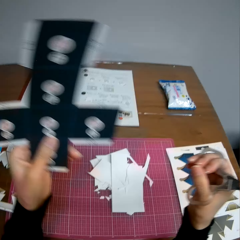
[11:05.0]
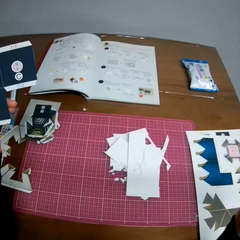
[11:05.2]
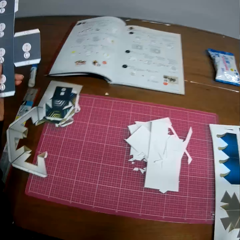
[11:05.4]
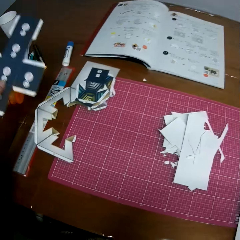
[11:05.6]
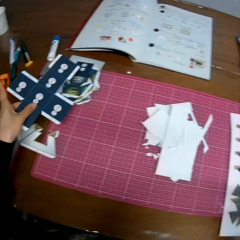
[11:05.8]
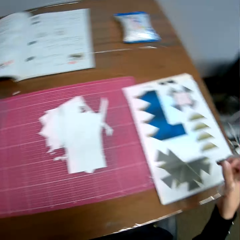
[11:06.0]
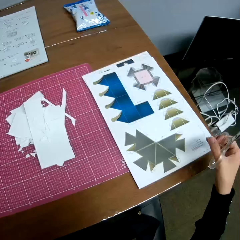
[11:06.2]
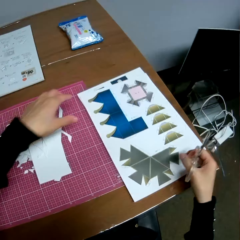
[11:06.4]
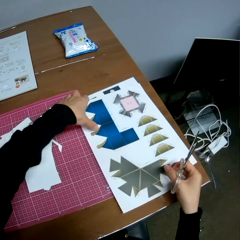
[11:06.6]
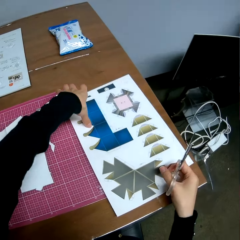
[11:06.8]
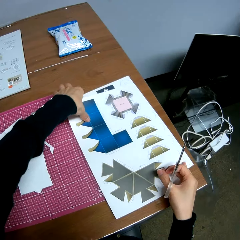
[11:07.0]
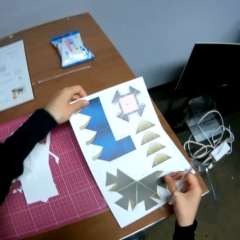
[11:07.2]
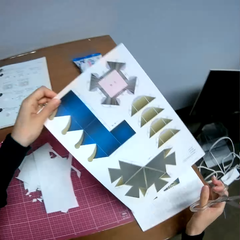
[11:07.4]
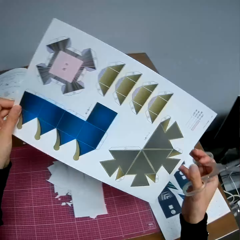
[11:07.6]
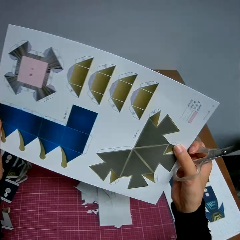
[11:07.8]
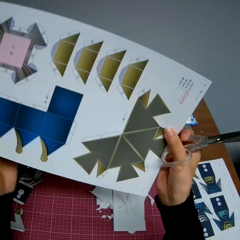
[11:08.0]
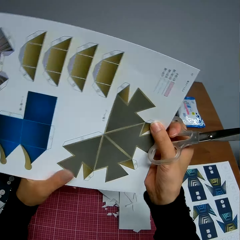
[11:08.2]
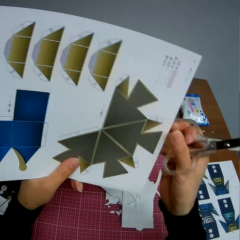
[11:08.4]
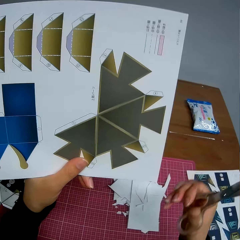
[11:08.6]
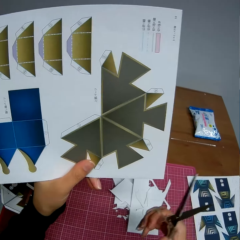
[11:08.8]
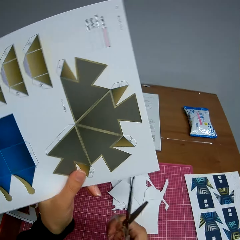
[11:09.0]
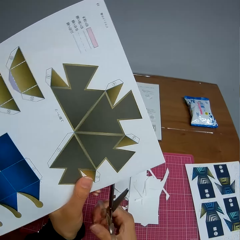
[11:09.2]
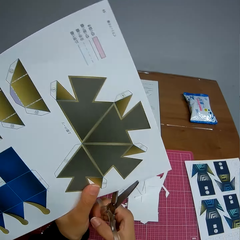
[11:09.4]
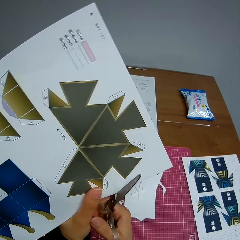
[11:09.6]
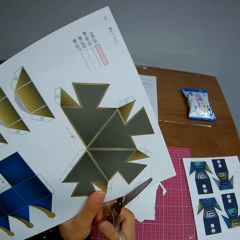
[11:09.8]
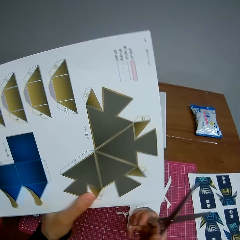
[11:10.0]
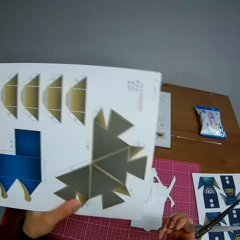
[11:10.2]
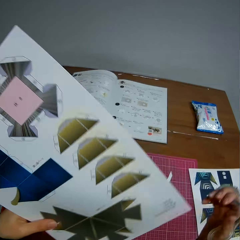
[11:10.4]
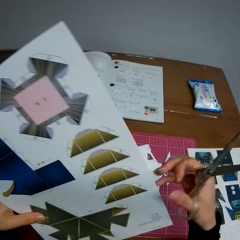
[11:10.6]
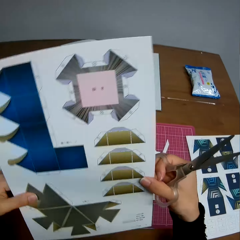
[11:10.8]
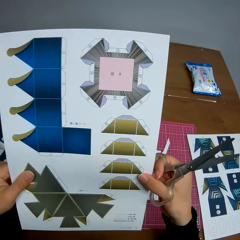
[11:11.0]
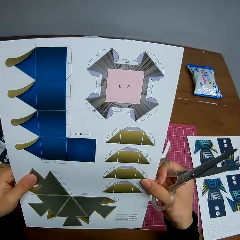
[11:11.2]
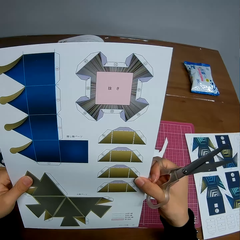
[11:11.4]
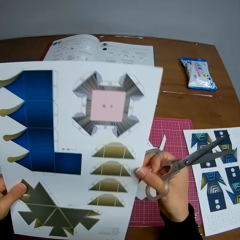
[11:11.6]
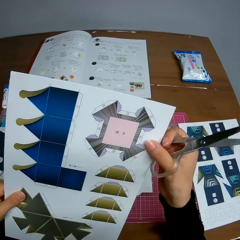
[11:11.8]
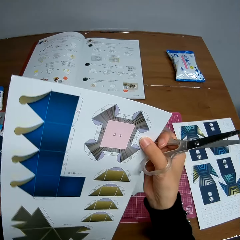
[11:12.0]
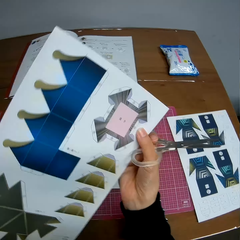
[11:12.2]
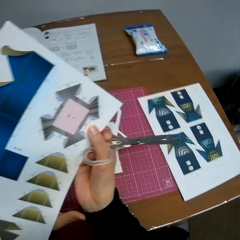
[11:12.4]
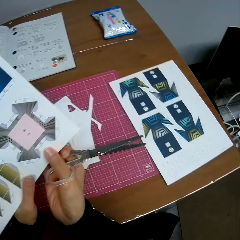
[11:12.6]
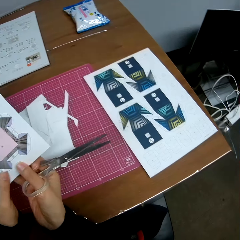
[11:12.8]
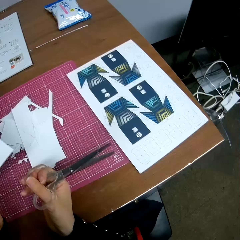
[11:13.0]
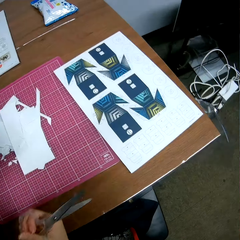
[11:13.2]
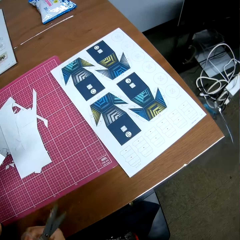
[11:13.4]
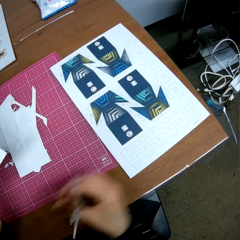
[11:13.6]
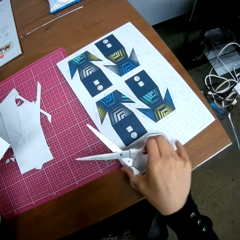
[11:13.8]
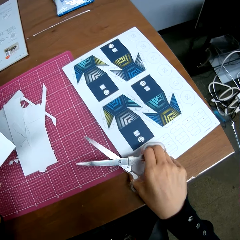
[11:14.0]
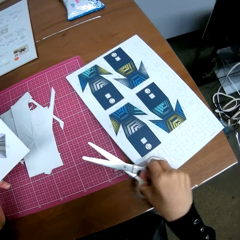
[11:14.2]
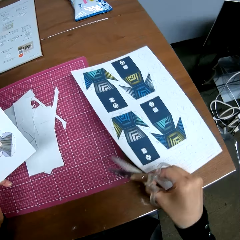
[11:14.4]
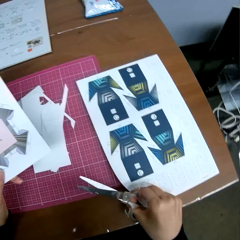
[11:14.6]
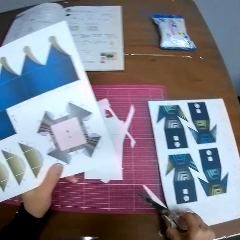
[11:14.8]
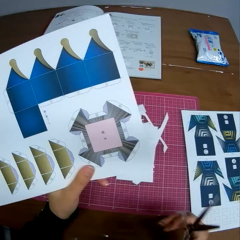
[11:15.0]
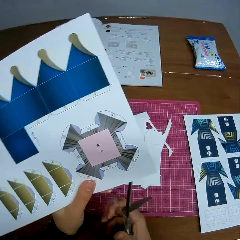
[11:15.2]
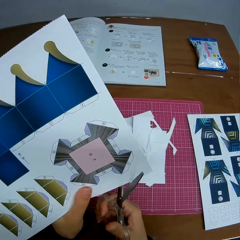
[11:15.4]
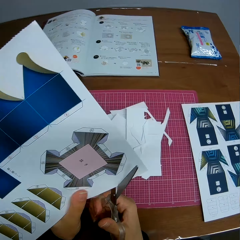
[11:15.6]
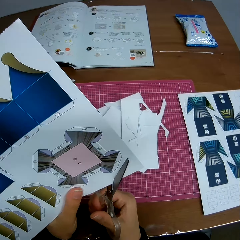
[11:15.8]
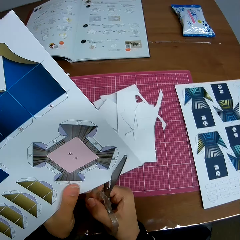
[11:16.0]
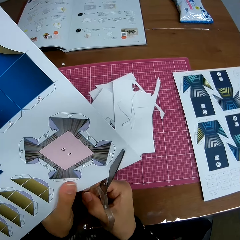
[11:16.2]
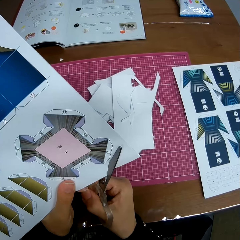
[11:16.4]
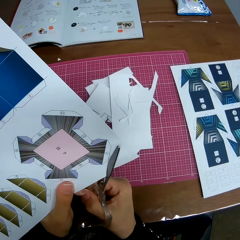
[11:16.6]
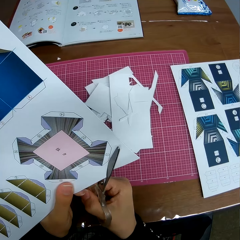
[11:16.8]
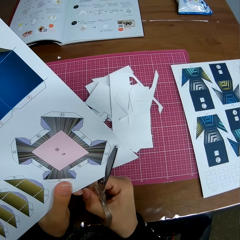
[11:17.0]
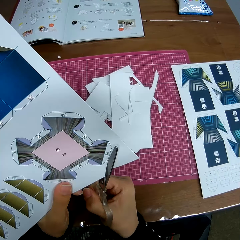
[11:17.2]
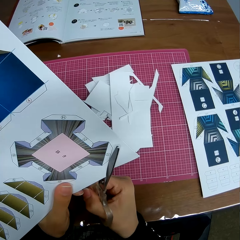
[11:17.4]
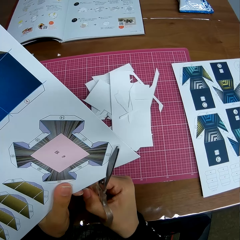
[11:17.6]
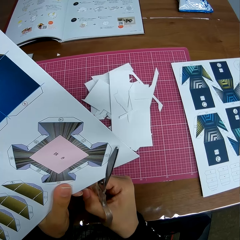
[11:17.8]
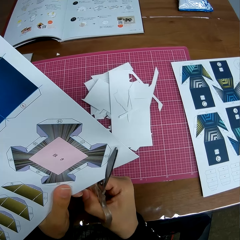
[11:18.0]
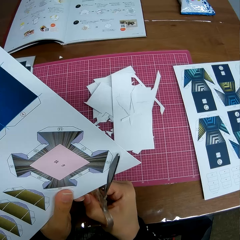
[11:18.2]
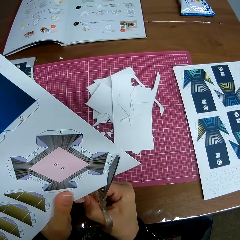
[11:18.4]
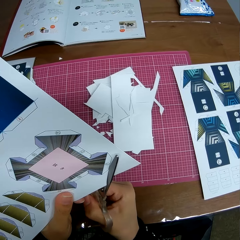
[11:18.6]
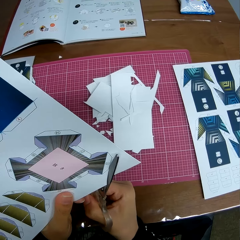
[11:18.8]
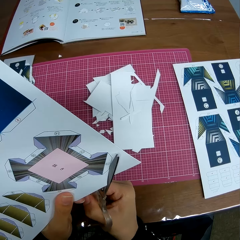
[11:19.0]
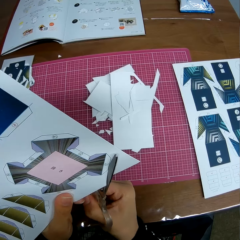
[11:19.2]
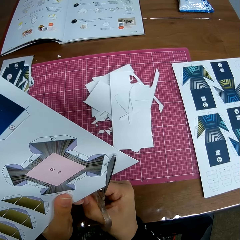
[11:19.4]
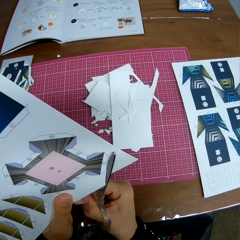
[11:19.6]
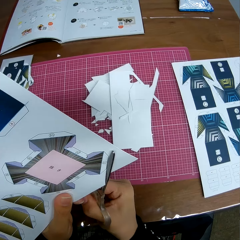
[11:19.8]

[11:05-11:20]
The camera wearer drops the paper or cardboard craft on a table. She picks up a paper on the table. She adjusts the paper in her hands. She rotates the cardboard craft. She stares at the cardboard craft. She rotates the cardboard craft. She moves the cardboard craft. She cuts the cardboard craft with scissors.

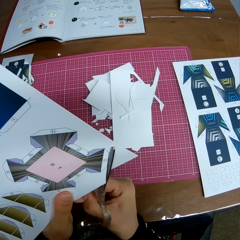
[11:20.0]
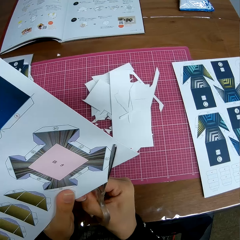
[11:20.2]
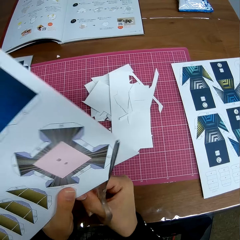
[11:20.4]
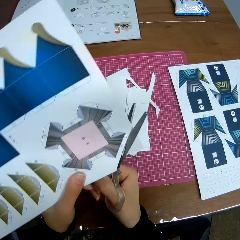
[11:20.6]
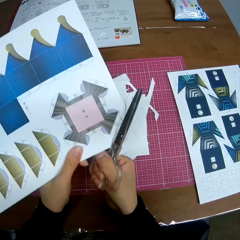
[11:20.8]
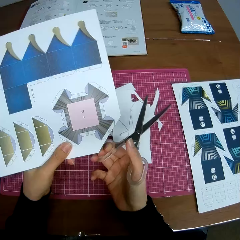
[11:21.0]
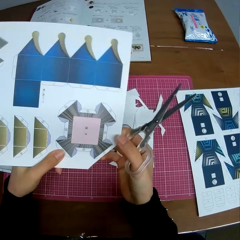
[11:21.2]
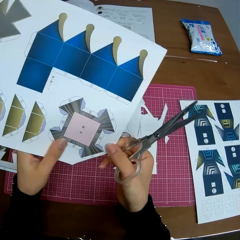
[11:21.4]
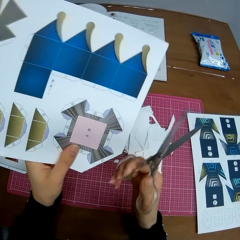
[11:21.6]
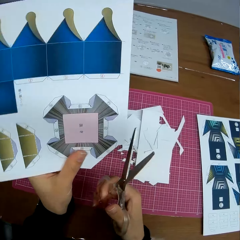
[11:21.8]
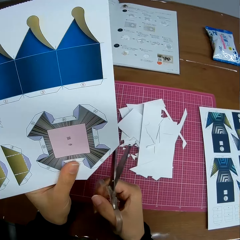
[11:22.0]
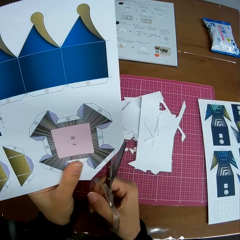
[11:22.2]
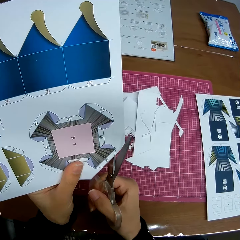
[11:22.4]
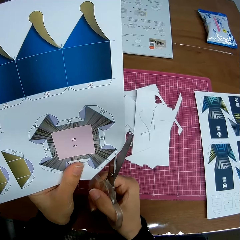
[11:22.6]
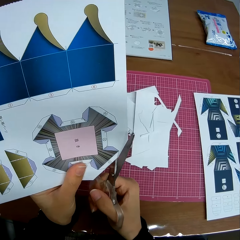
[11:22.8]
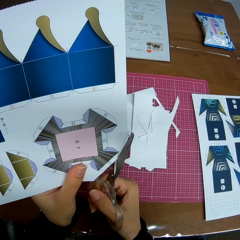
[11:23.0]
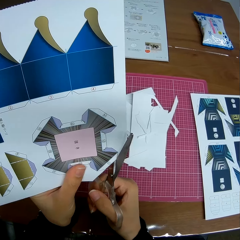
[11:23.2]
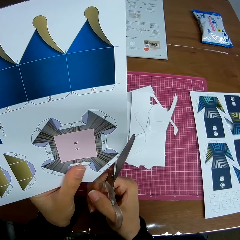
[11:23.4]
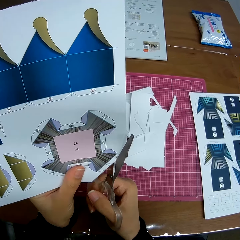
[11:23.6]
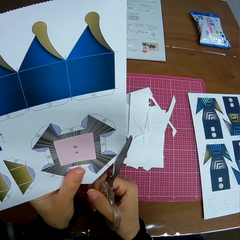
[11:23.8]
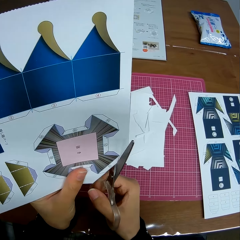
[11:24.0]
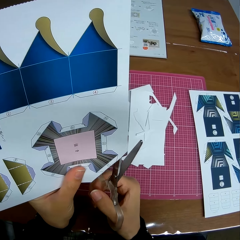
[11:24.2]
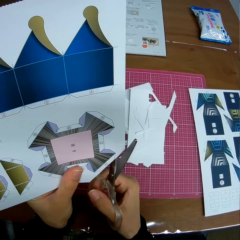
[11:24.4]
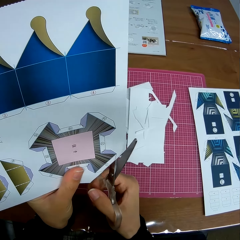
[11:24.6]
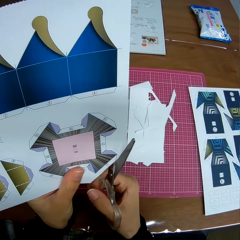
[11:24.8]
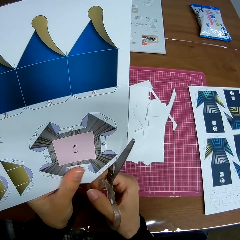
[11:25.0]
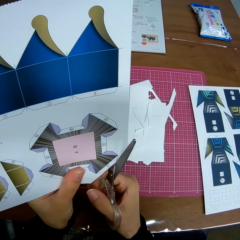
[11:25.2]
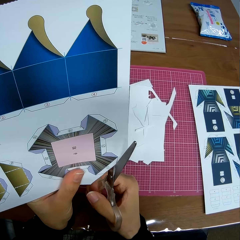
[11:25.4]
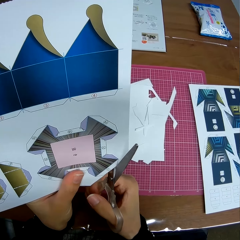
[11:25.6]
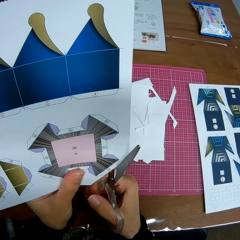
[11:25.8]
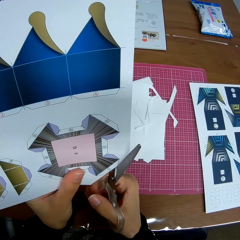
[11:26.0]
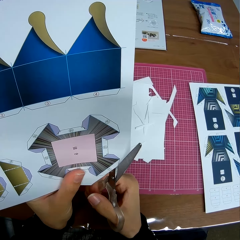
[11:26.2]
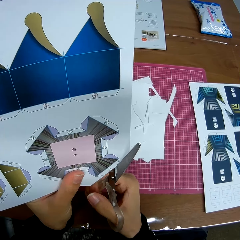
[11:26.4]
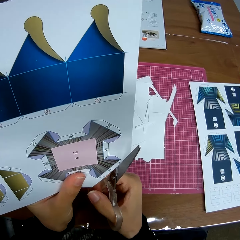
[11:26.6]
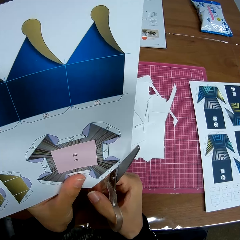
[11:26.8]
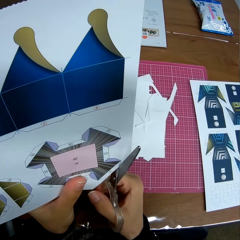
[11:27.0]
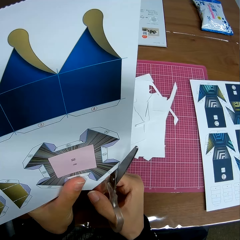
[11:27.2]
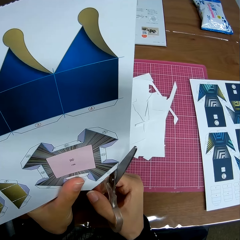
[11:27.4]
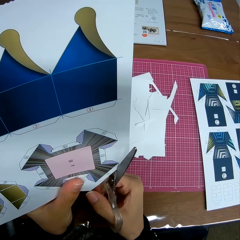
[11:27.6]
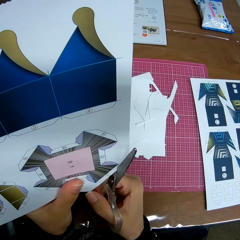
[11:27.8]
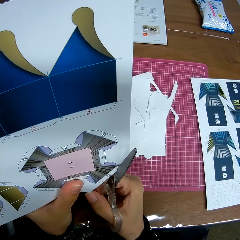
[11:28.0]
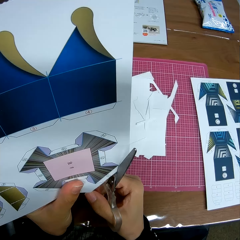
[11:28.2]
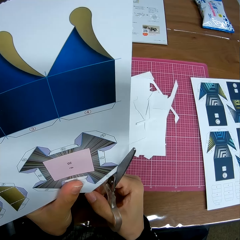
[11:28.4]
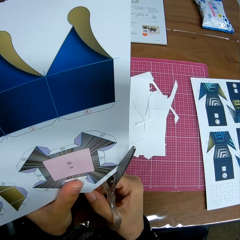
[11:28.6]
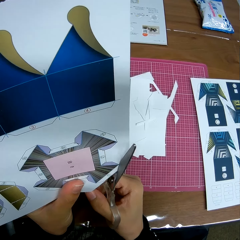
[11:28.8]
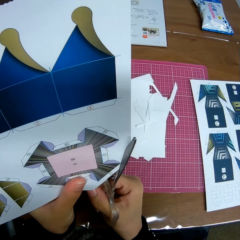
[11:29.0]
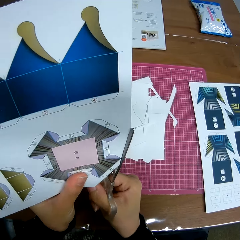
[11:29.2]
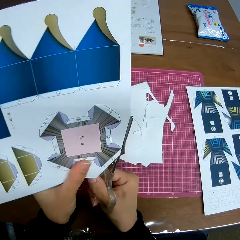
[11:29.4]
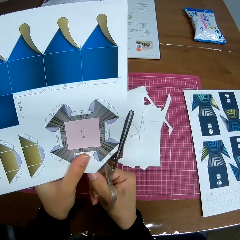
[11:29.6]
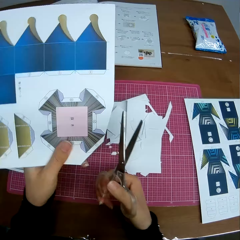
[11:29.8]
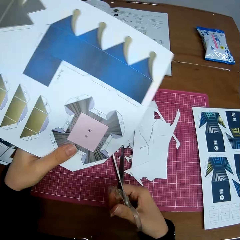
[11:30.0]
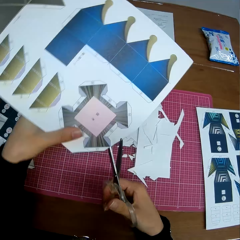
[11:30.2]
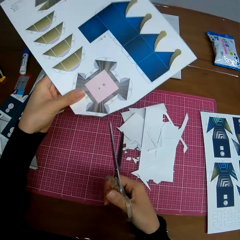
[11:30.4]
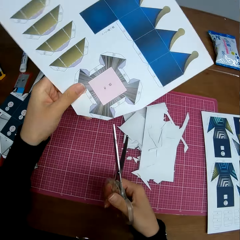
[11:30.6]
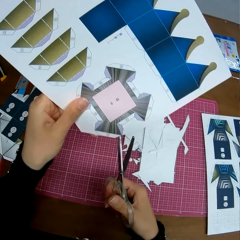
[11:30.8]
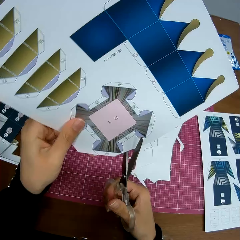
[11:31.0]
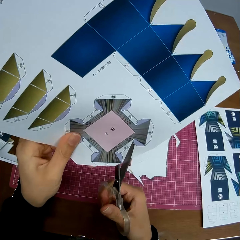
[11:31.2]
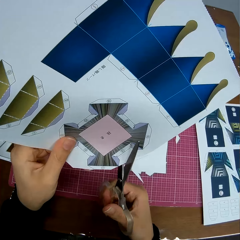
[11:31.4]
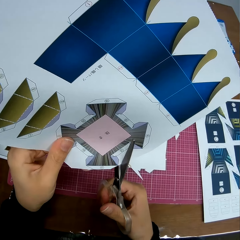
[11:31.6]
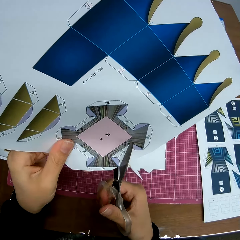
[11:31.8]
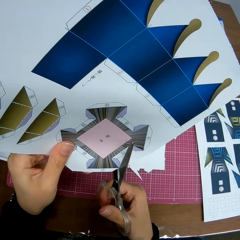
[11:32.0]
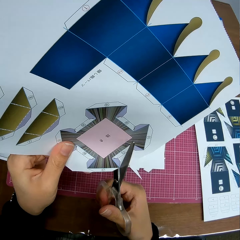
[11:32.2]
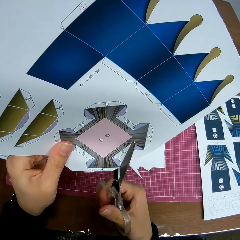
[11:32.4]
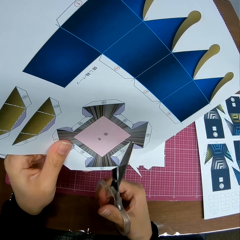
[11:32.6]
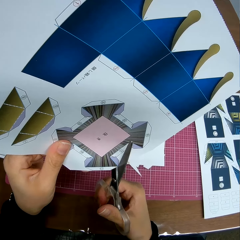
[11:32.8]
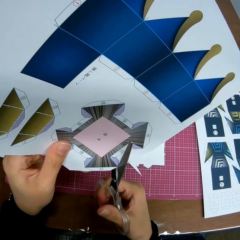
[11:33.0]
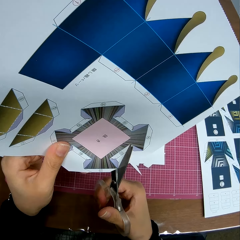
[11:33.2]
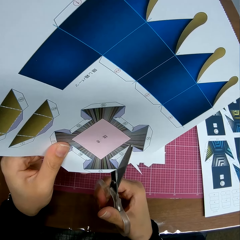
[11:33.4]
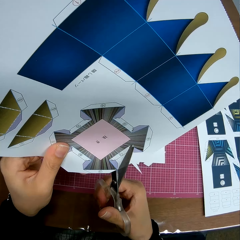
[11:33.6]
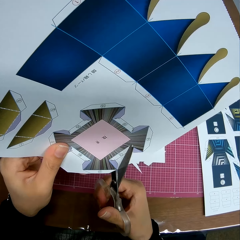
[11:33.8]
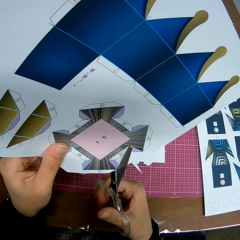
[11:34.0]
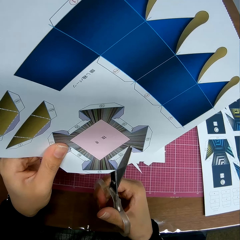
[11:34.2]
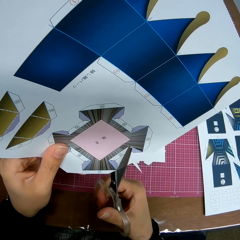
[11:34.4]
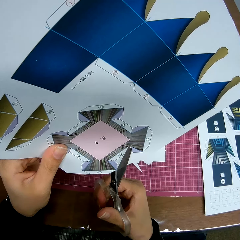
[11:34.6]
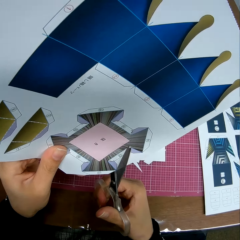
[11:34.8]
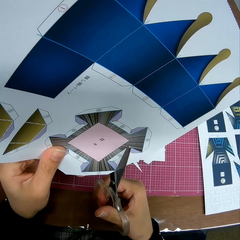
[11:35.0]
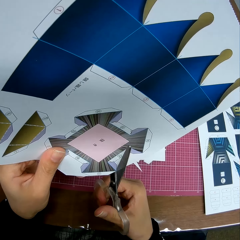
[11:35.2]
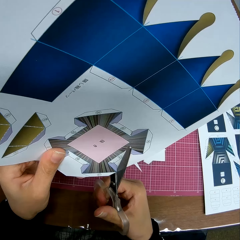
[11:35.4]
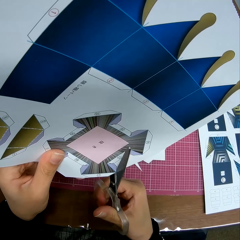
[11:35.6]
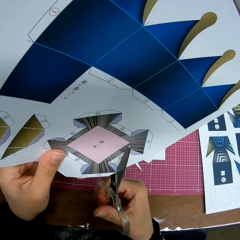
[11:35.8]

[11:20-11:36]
The camera wearer drops a piece of cardboard craft on the cutting mat. They rotate the cardboard craft. They cut the cardboard craft with scissors. They drop a piece of cardboard craft on the cutting mat. They rotate the cardboard craft. They cut the cardboard craft with scissors.
